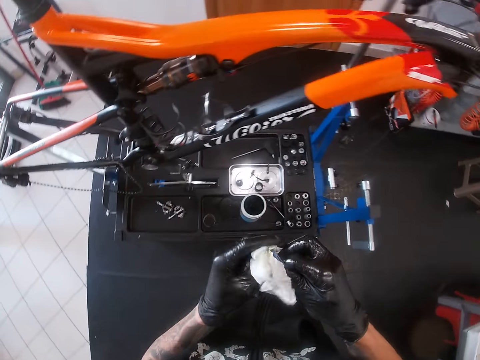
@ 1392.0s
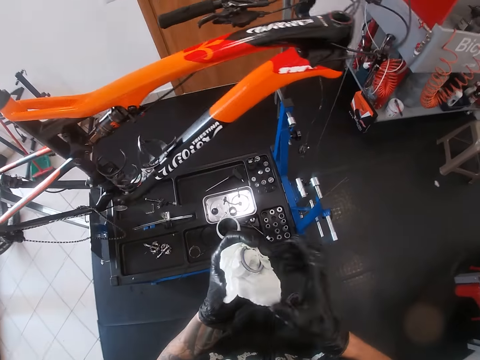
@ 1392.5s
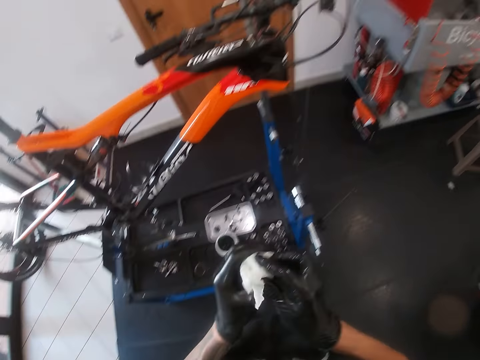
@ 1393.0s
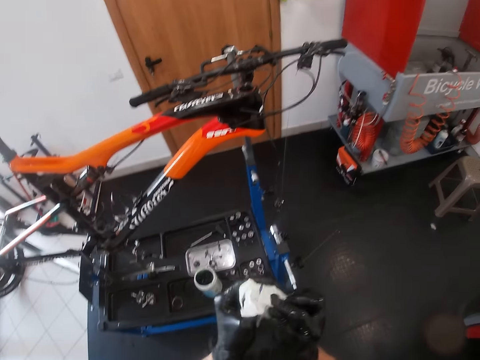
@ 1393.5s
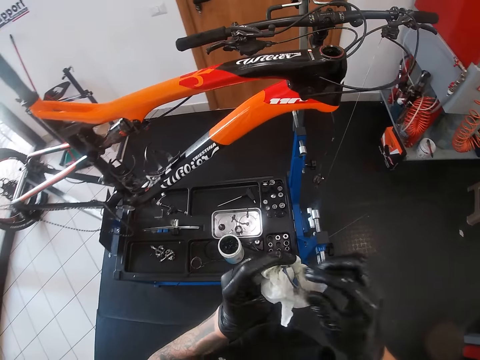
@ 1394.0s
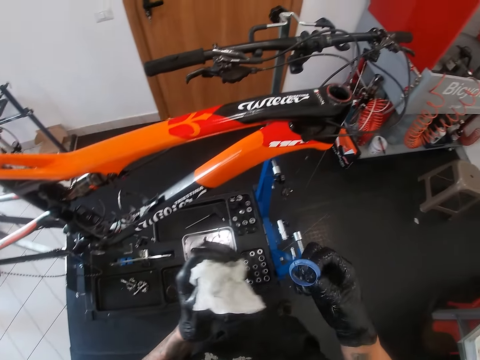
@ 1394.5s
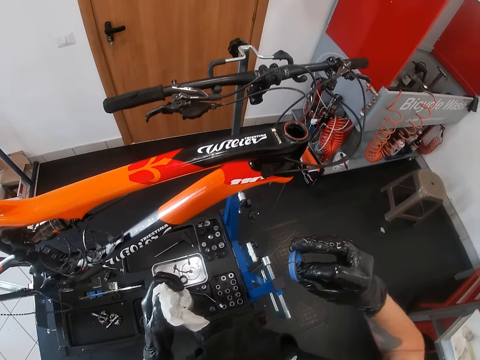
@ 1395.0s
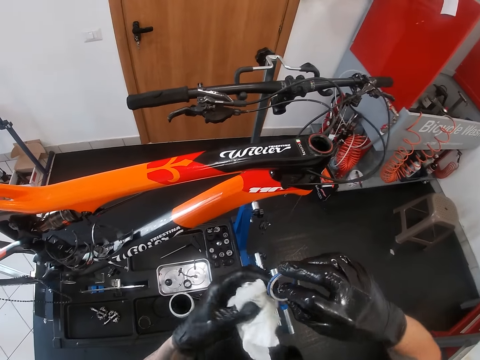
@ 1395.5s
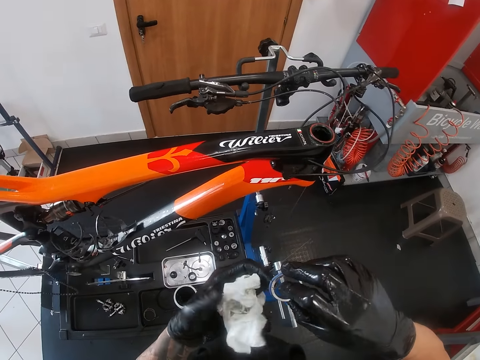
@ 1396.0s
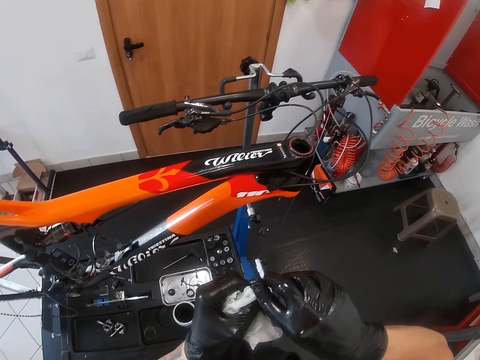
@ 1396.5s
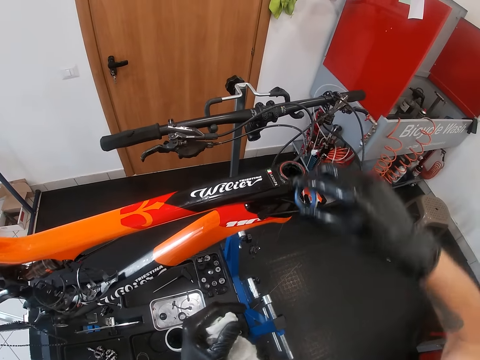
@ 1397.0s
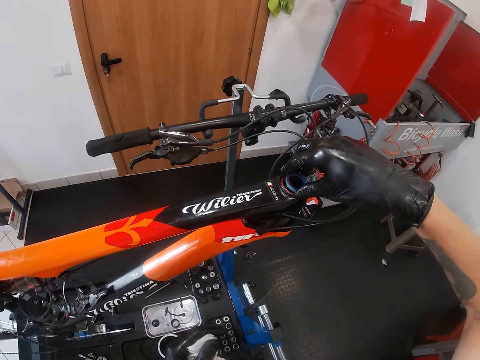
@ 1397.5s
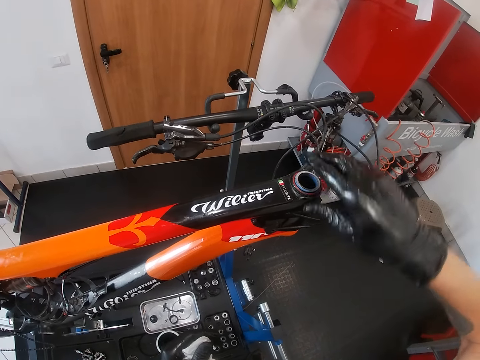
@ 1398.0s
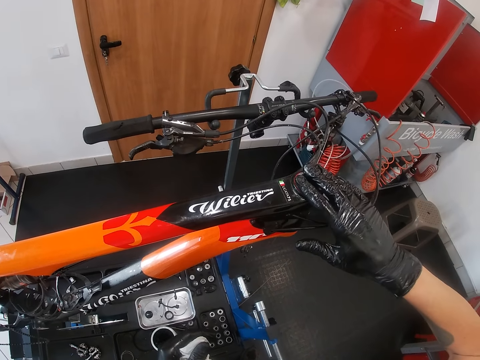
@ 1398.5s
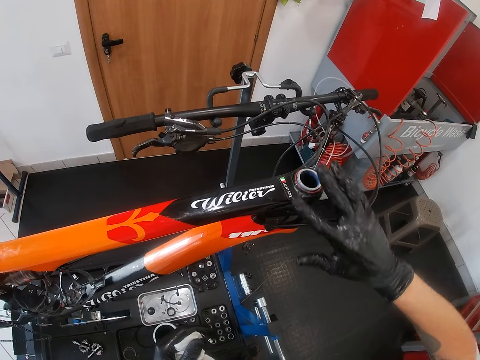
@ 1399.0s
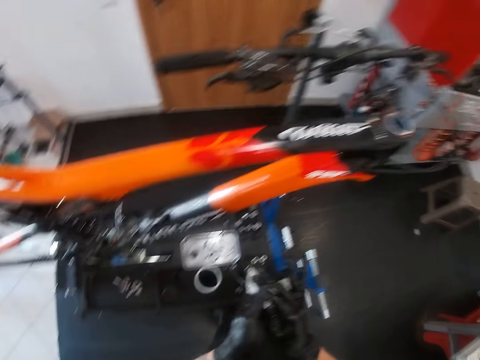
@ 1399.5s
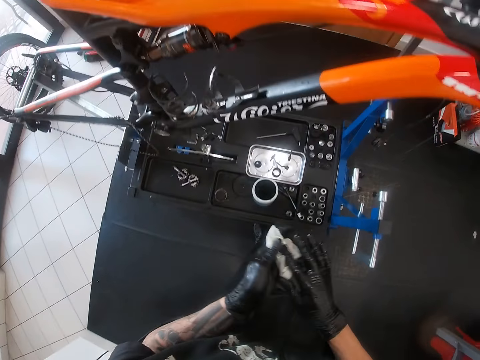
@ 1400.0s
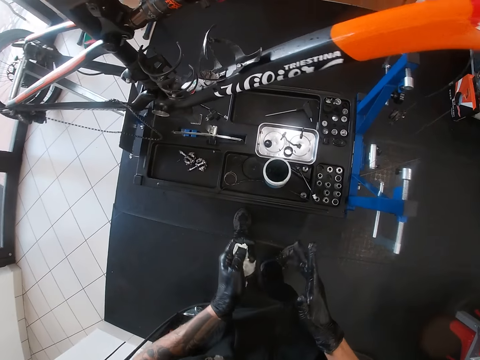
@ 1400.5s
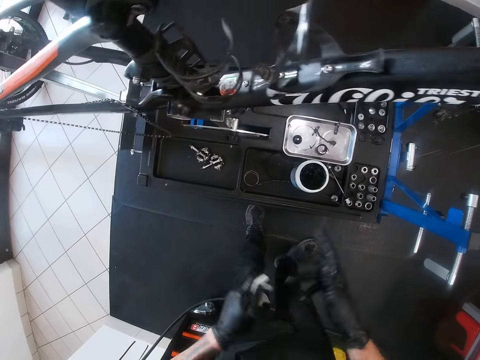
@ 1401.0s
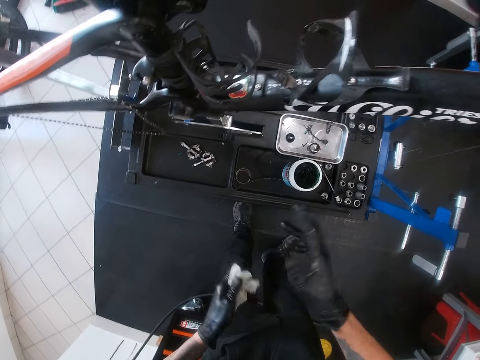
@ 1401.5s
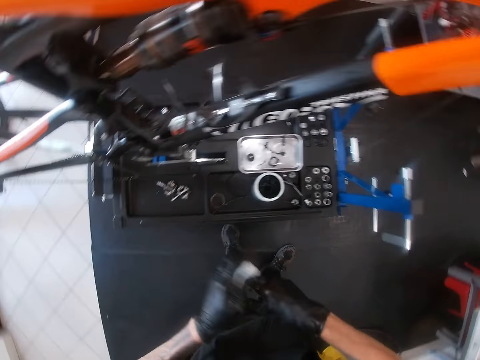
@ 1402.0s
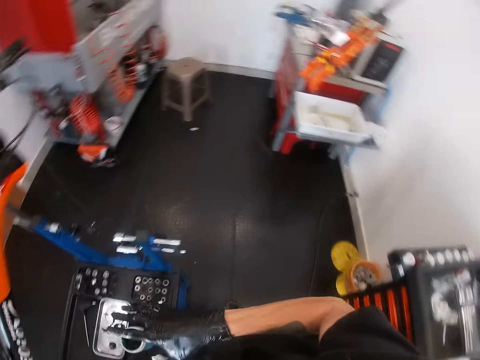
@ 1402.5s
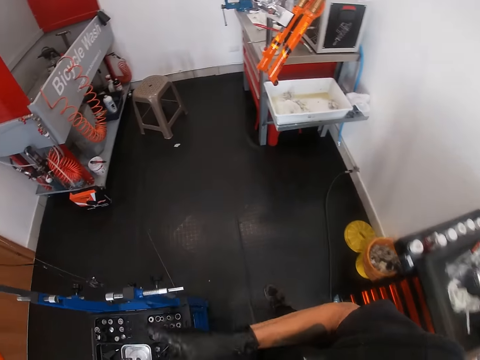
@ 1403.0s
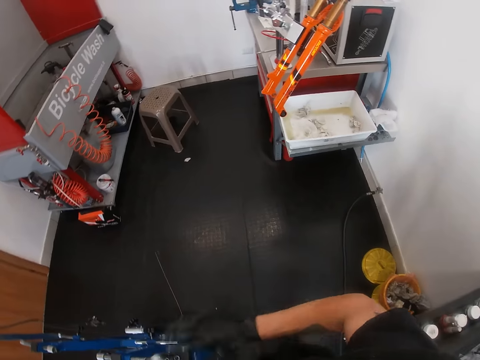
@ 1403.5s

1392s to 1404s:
The camera wearer cleans the rim with the tissue in his left hand. He takes the ring or rim. He puts the rim inside a bicycle's stem with his right hand. He cleans both hands with the tissue. He folds the serviette or tissue on the hands.

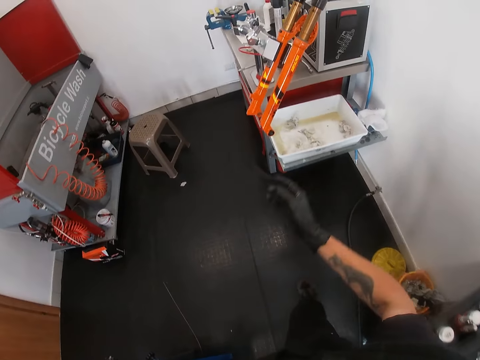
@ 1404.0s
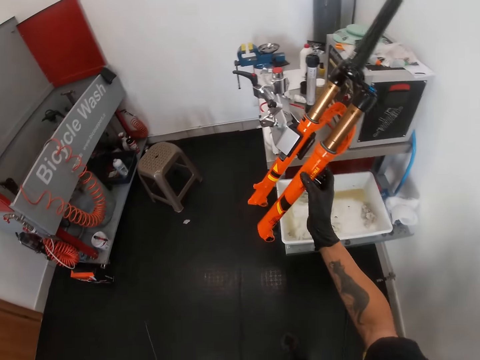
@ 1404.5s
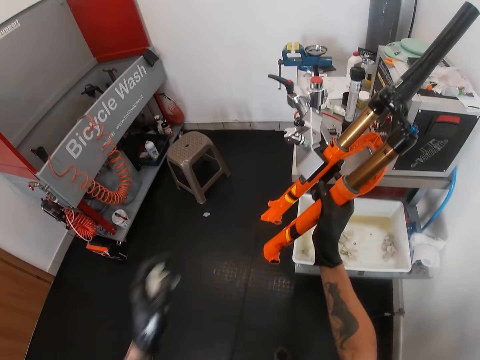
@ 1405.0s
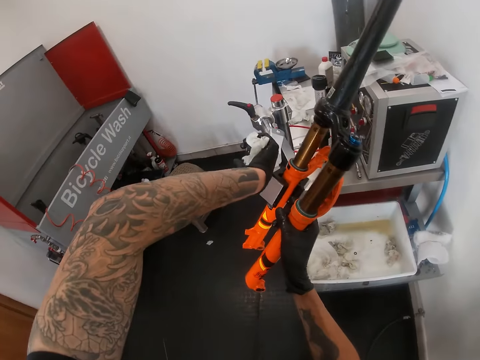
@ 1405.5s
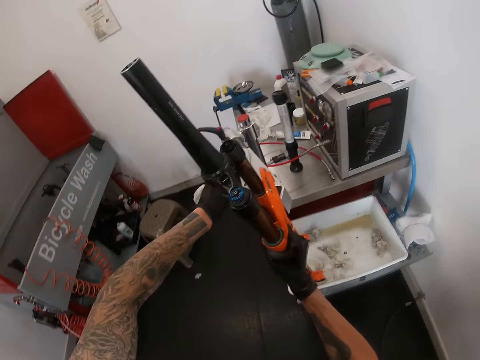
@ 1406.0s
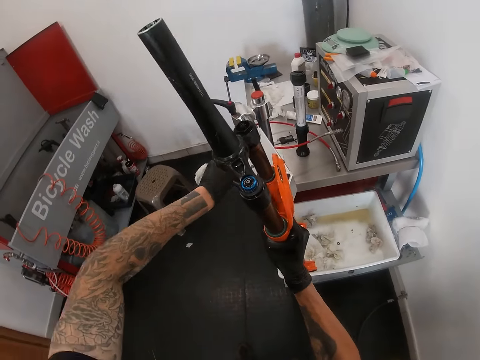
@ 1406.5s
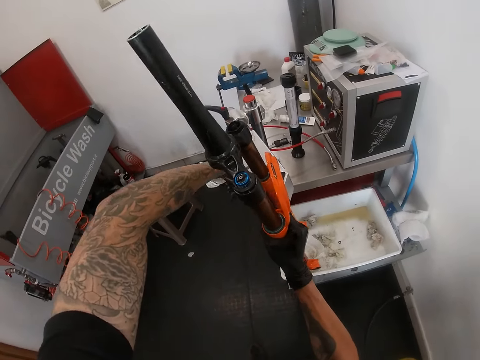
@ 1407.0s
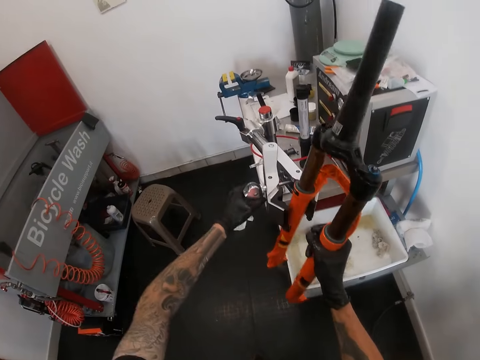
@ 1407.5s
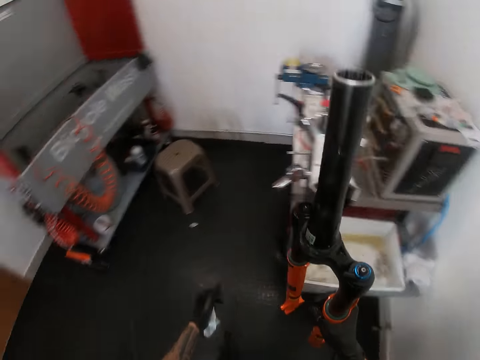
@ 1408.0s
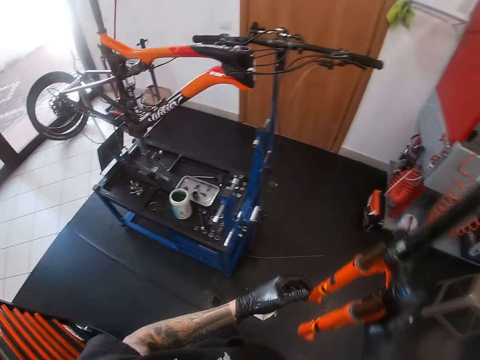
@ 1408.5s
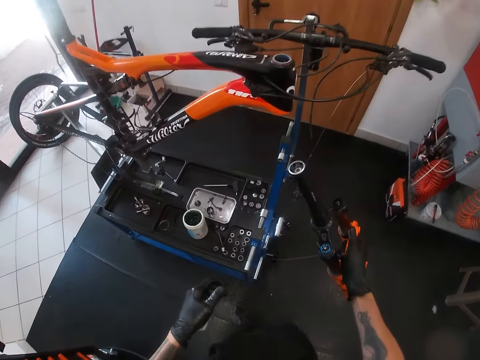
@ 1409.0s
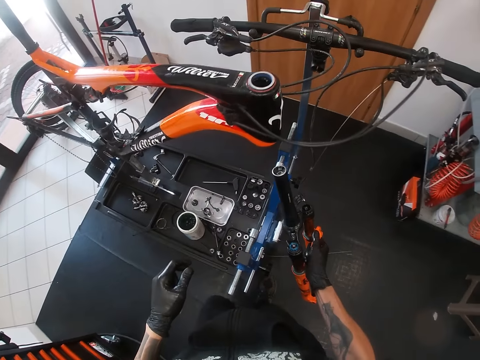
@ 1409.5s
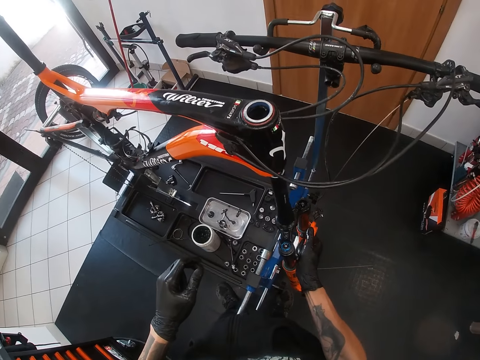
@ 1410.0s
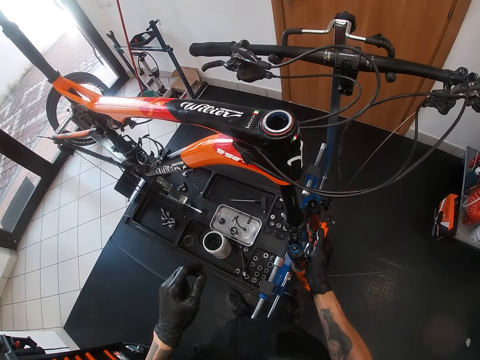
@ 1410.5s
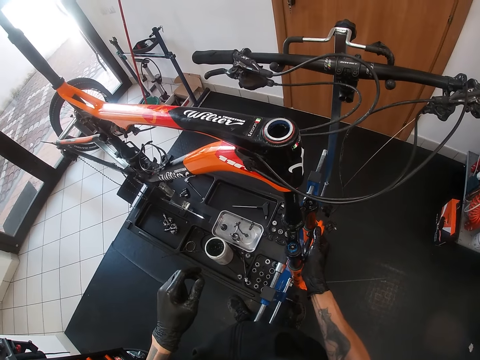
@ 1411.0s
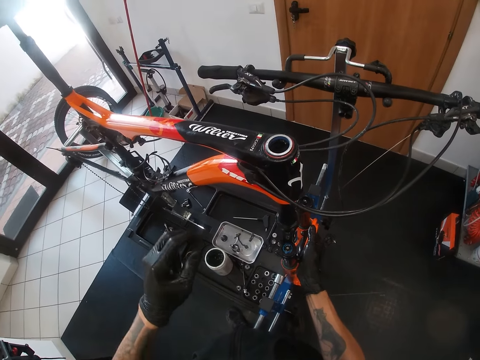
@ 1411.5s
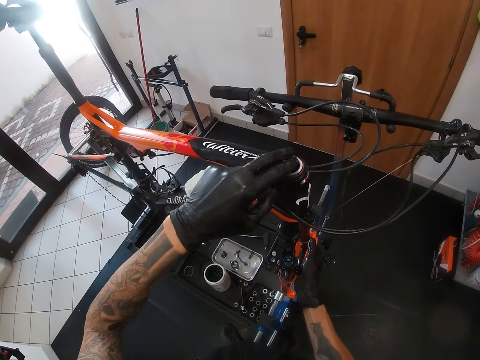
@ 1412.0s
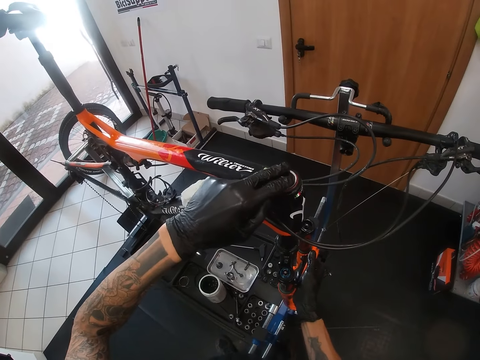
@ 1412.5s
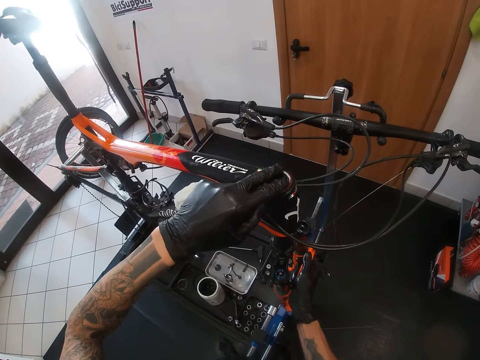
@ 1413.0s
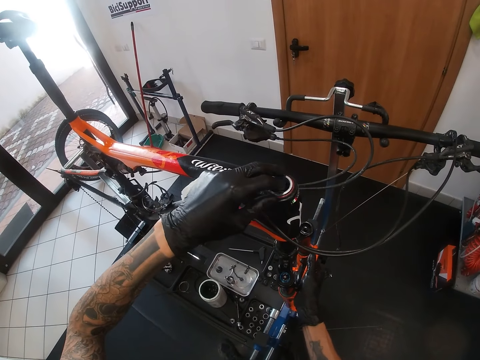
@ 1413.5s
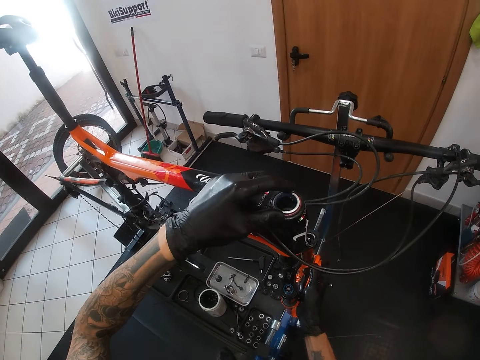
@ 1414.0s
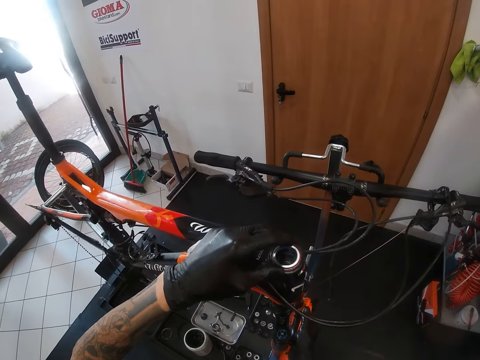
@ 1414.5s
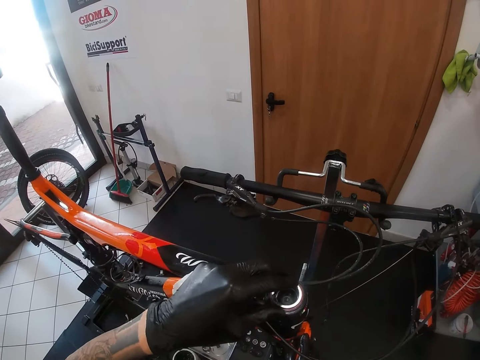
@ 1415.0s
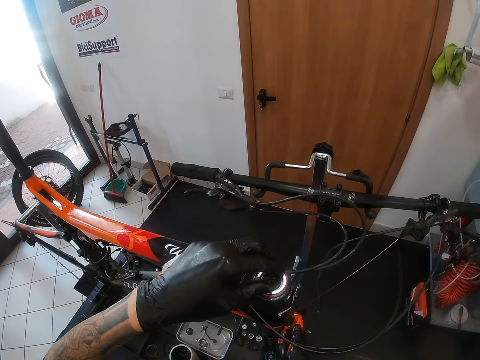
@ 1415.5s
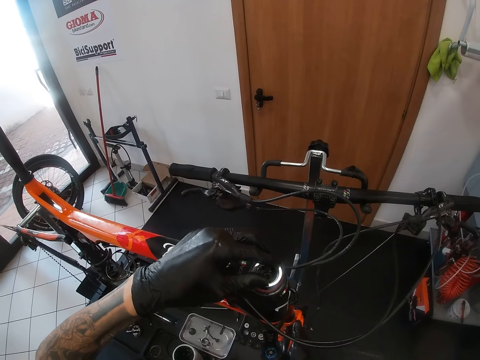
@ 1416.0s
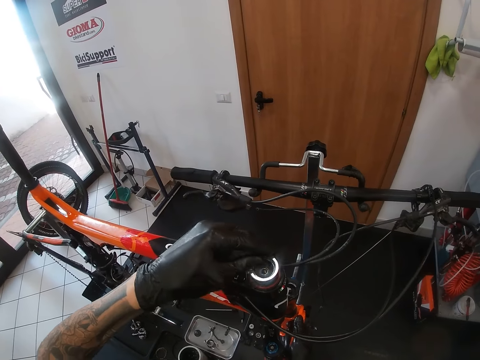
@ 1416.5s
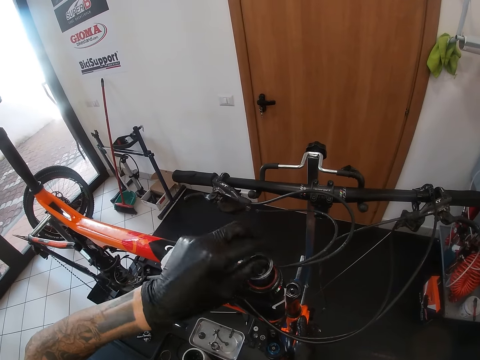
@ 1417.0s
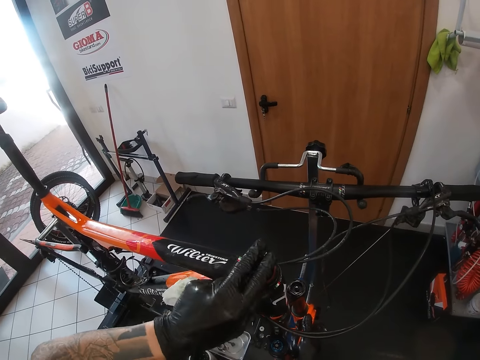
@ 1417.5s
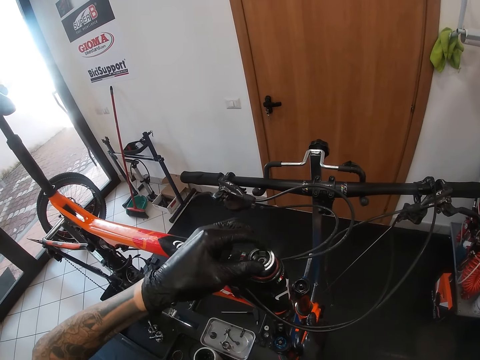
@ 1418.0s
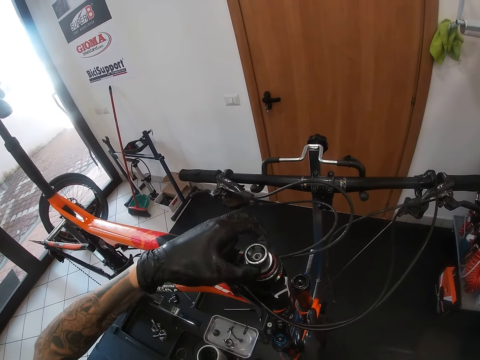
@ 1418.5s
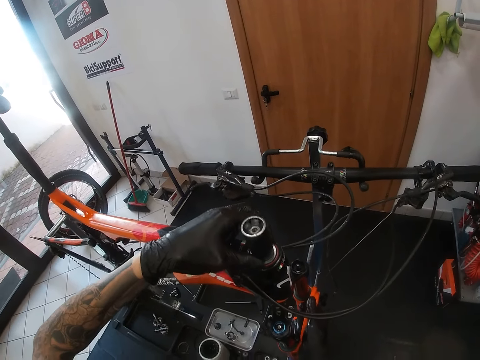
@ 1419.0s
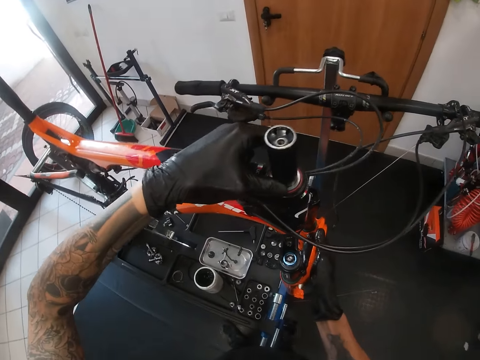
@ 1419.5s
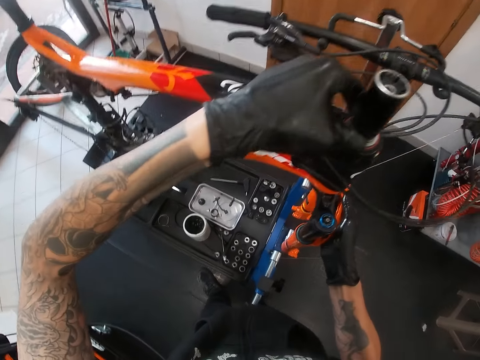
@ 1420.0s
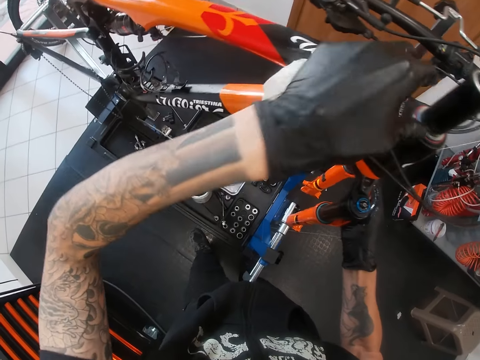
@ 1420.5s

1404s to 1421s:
The camera wearer holds the bicycle's suspension fork with his right hand. He adjusts the clamp. He operates the metal stand with his left hand. He brings the bicycle's suspension fork out of the metal stand with his right hand. He takes the clamp. He fixes the bicycle's suspension fork into the bicycle's stem with his right hand. He fixes the bicycle's suspension fork into the bicycle's stem with both hands. He adjusts the ring on the bicycle.
